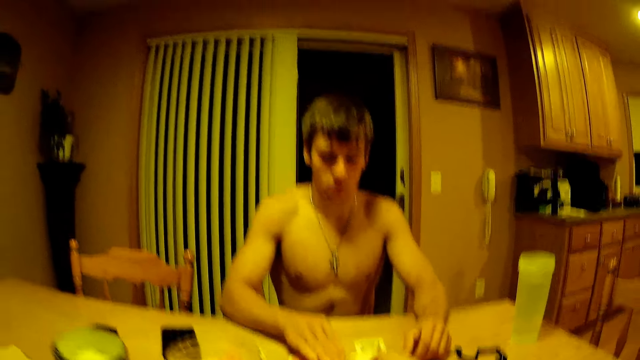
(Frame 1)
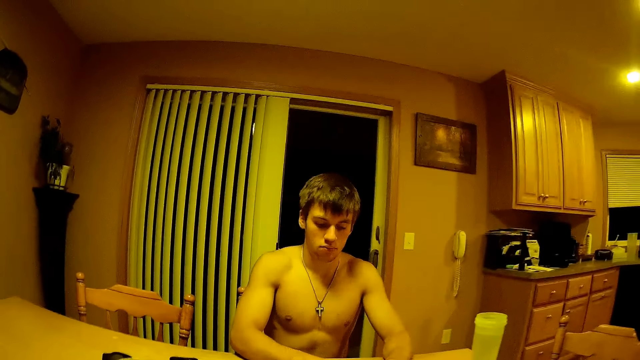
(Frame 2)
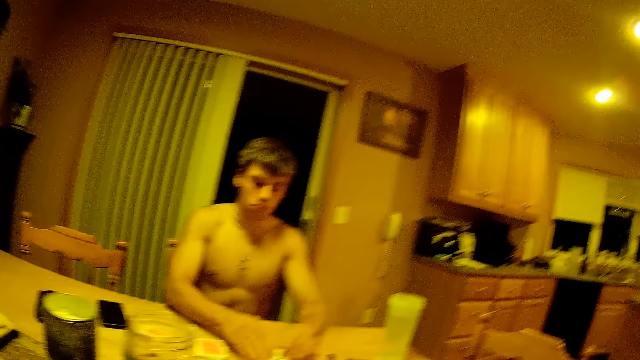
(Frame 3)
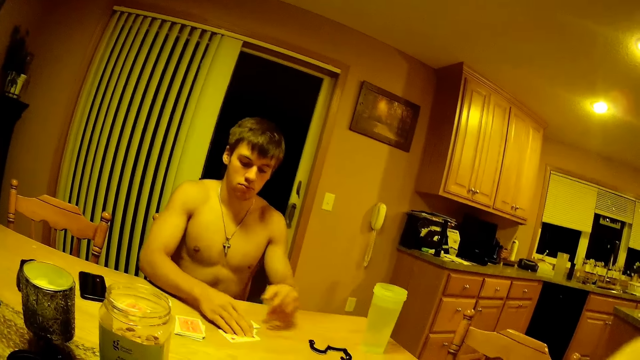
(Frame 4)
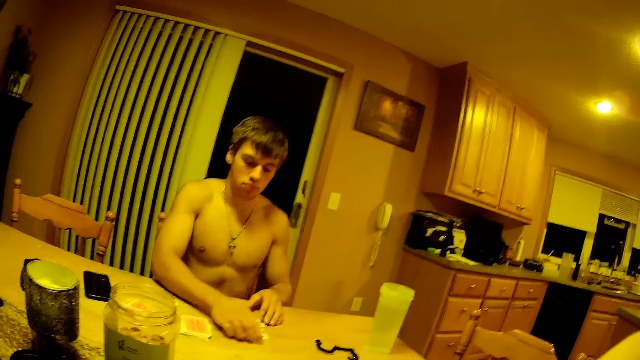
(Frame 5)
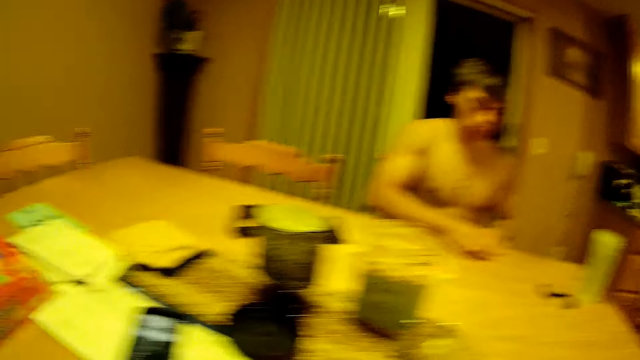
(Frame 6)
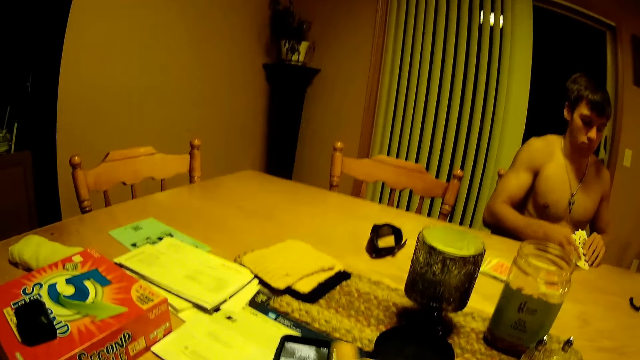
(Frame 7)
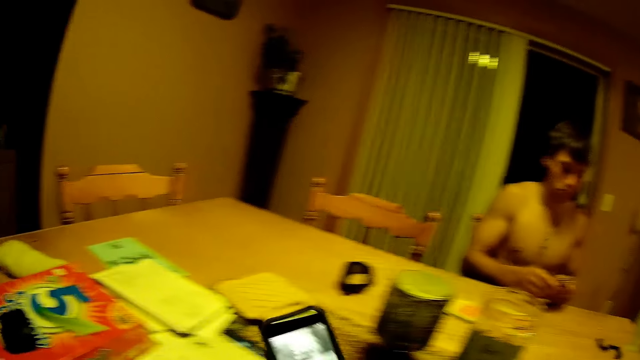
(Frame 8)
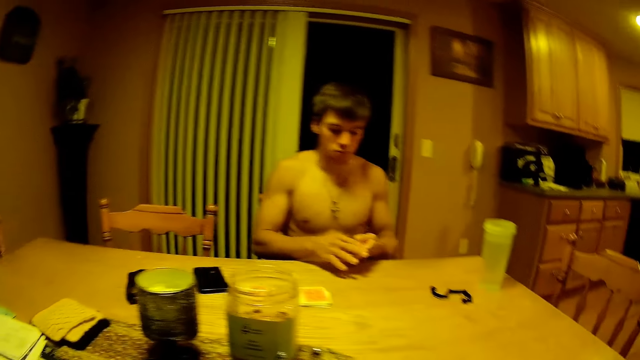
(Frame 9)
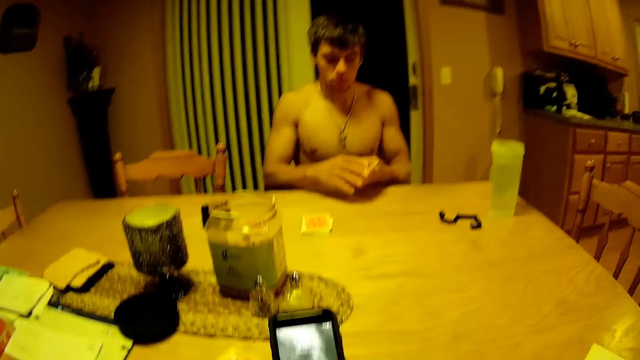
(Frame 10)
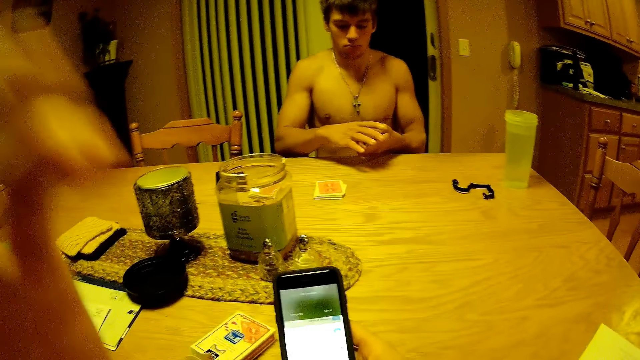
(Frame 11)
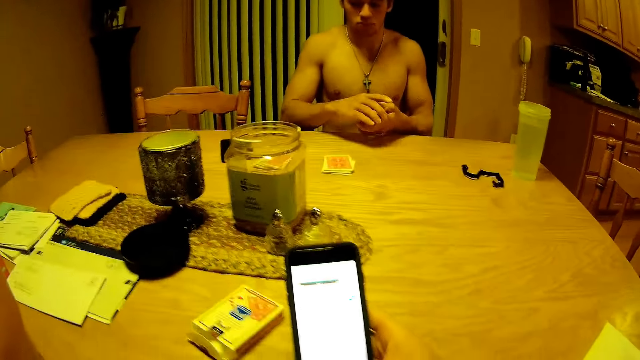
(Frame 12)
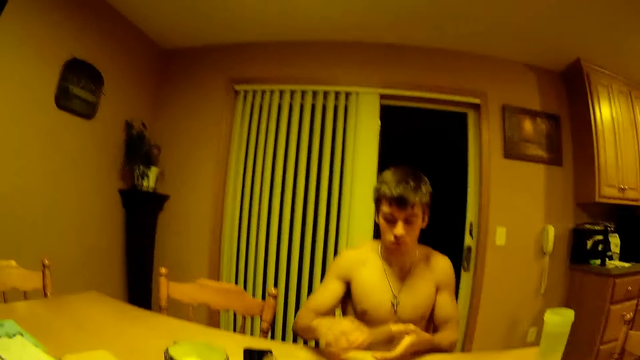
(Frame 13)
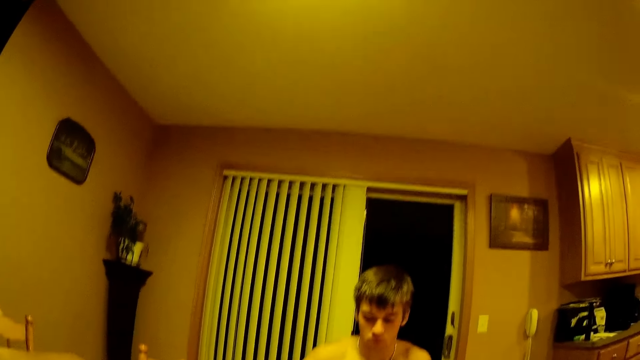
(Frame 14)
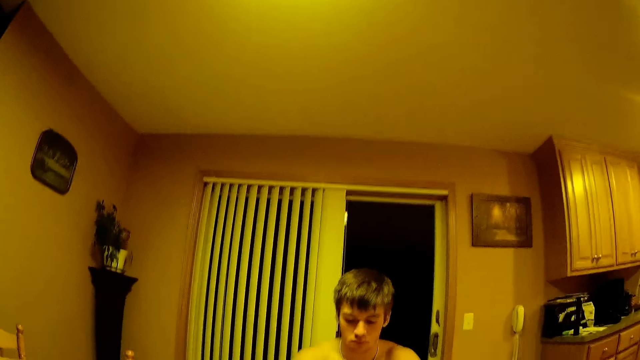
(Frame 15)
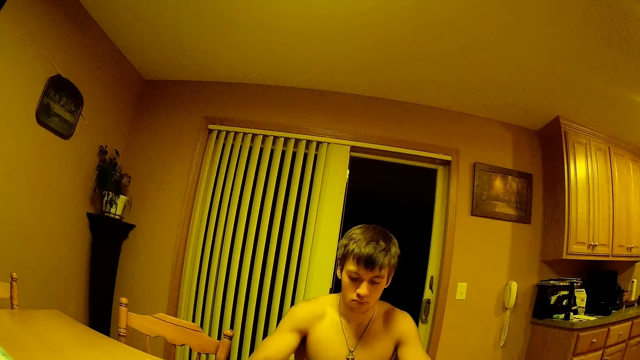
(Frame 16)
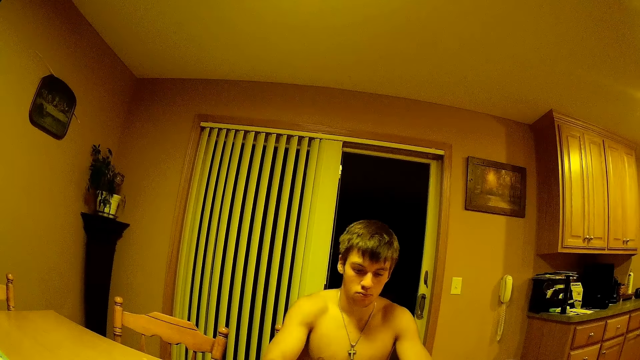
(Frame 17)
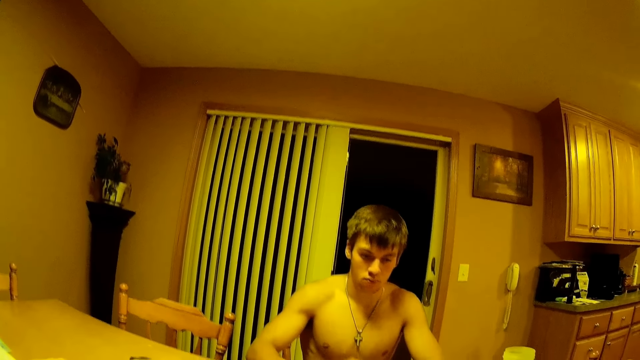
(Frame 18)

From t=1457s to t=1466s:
The camera wearer flicks and moves the card on the table towards a man. He adjusts the camera. The man takes the play cards. The camera wearer picks up his phone. He lifts his left hand towards his face and operates his phone.

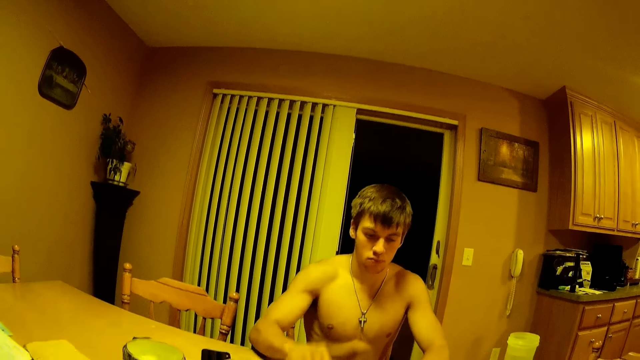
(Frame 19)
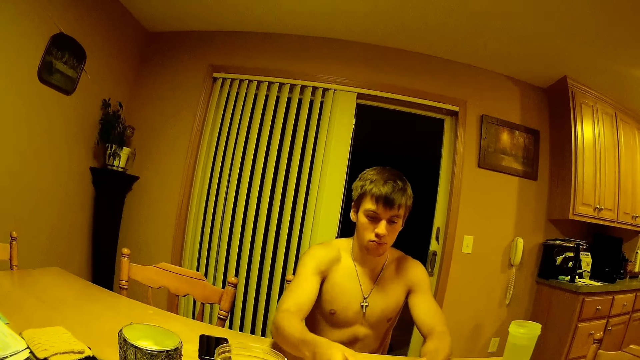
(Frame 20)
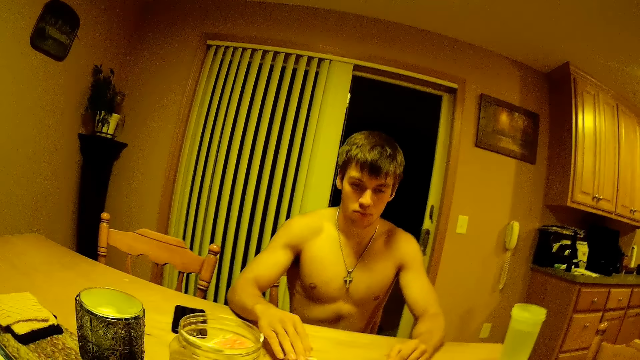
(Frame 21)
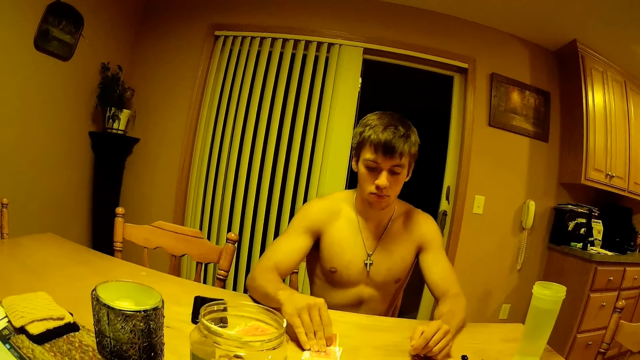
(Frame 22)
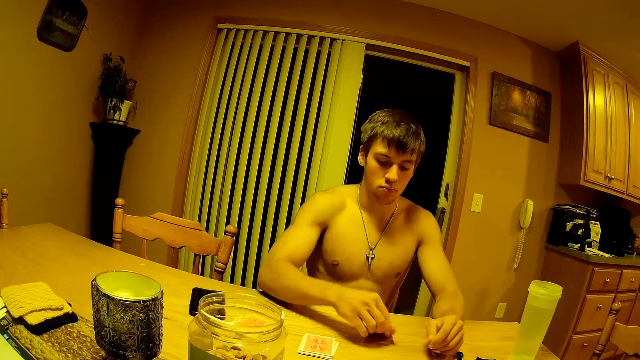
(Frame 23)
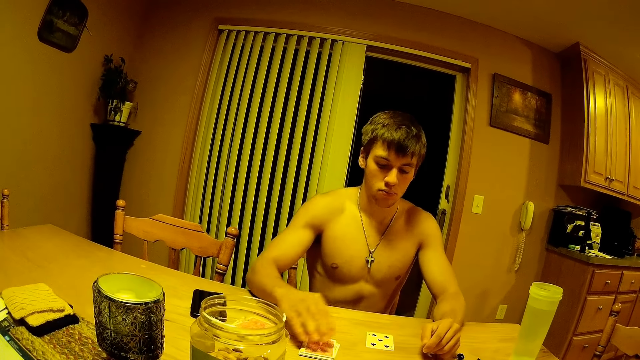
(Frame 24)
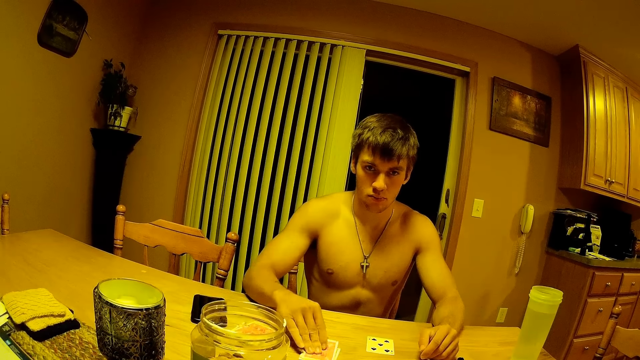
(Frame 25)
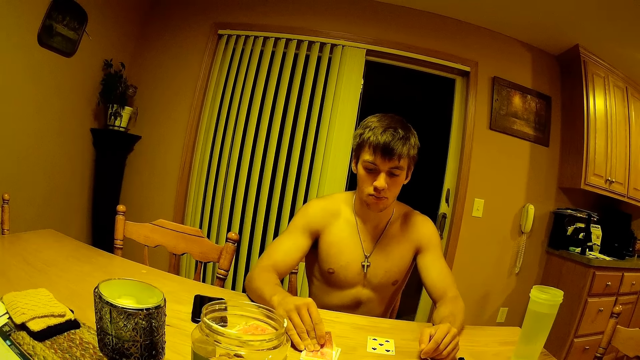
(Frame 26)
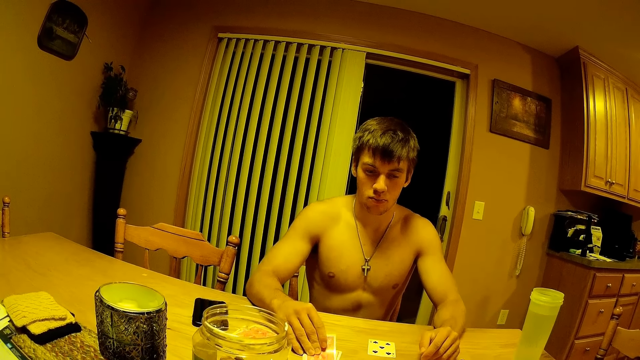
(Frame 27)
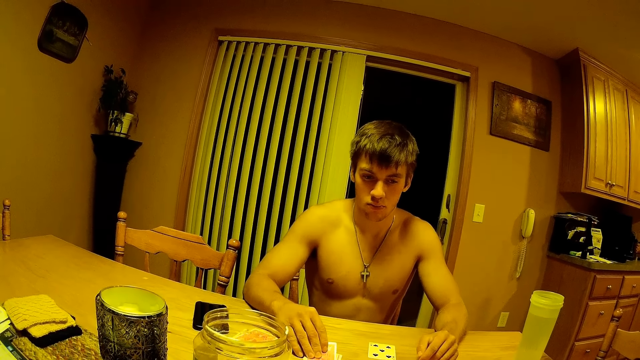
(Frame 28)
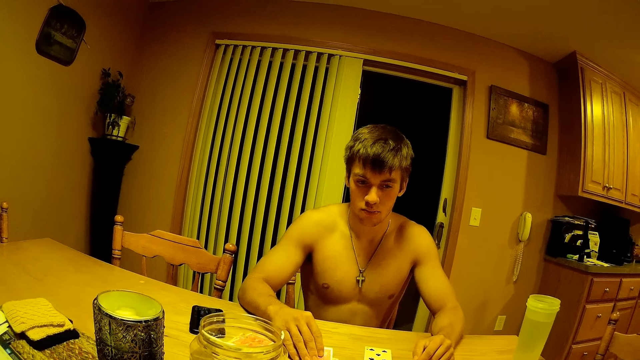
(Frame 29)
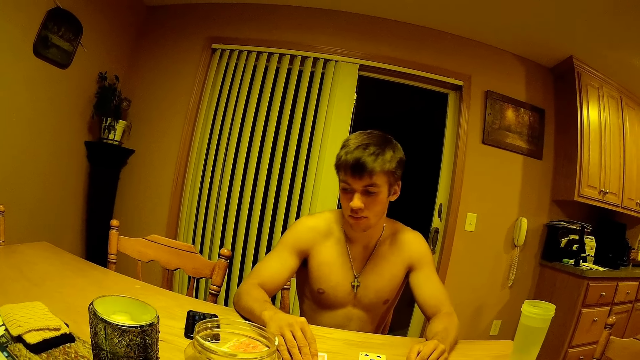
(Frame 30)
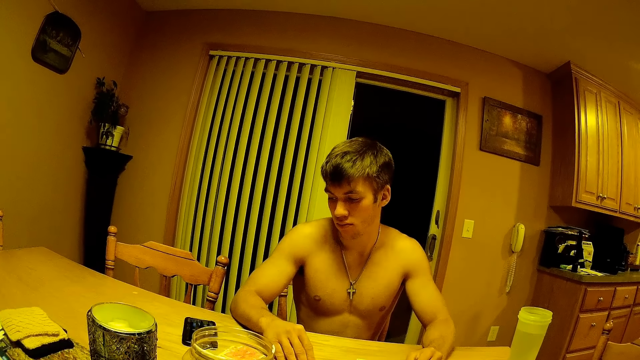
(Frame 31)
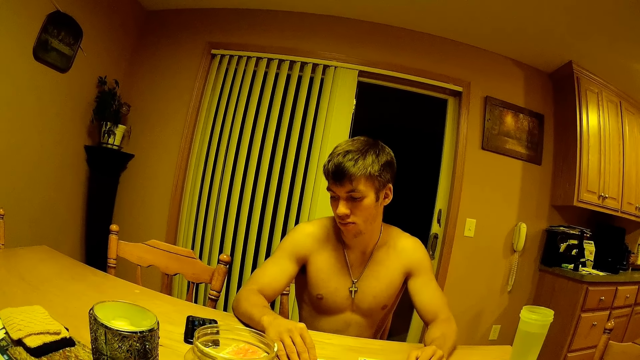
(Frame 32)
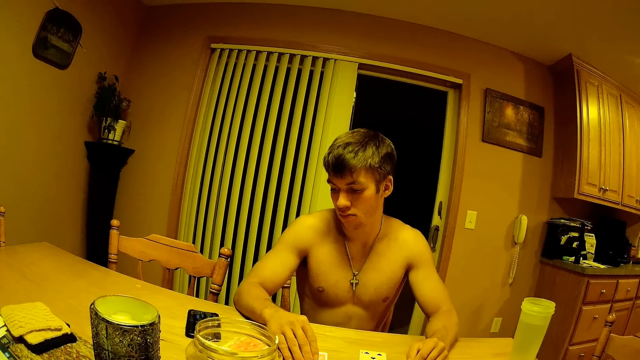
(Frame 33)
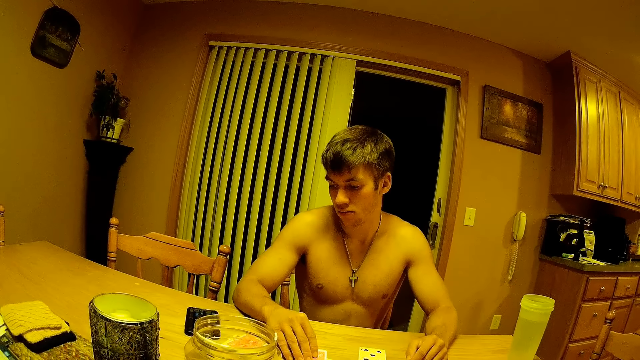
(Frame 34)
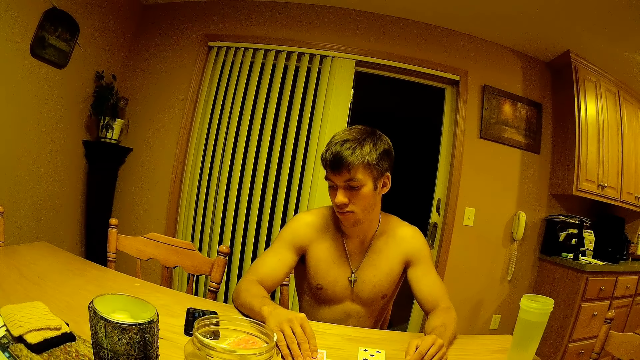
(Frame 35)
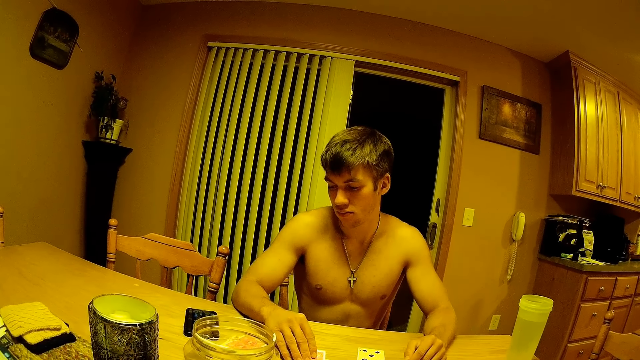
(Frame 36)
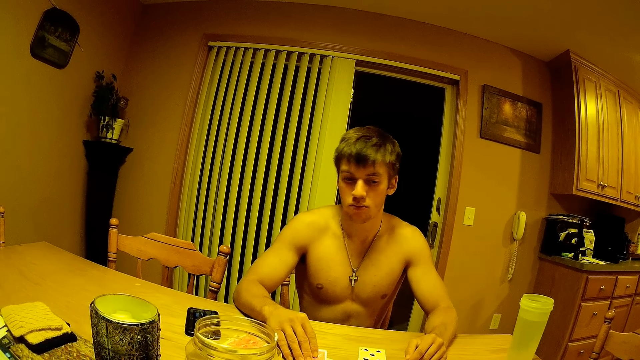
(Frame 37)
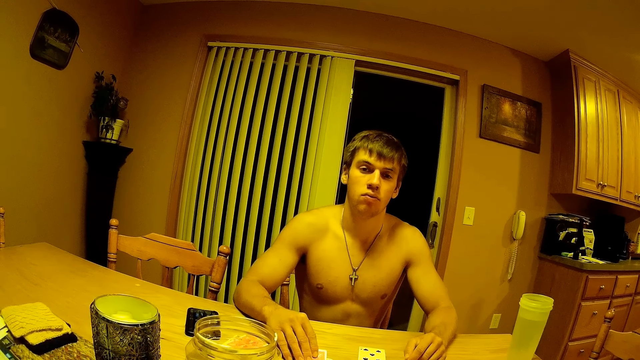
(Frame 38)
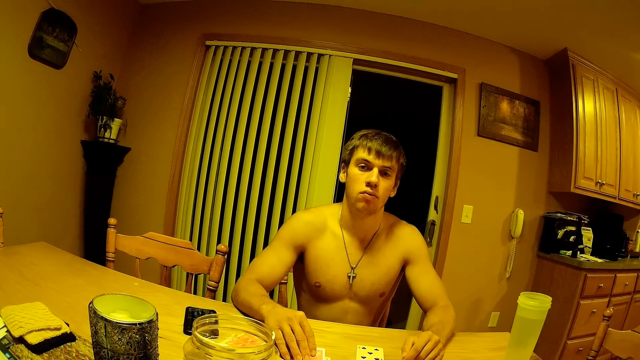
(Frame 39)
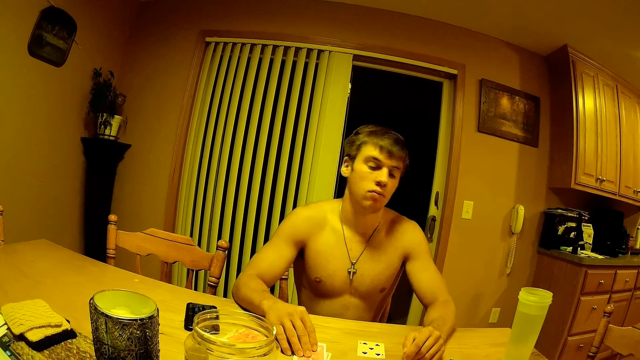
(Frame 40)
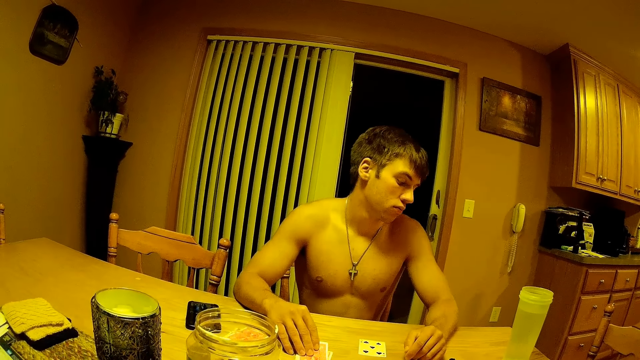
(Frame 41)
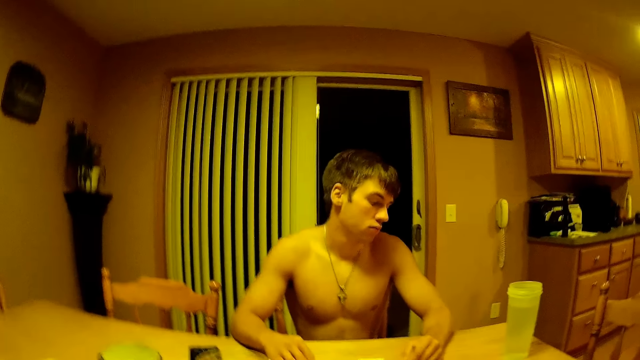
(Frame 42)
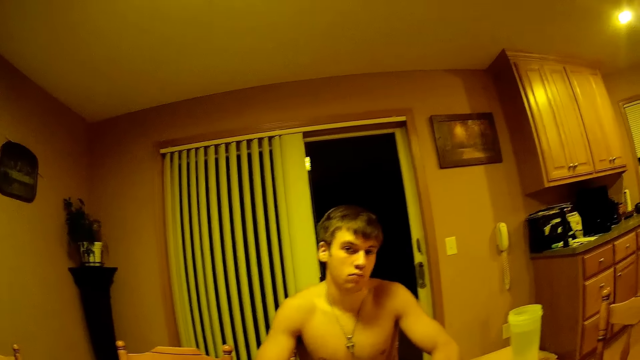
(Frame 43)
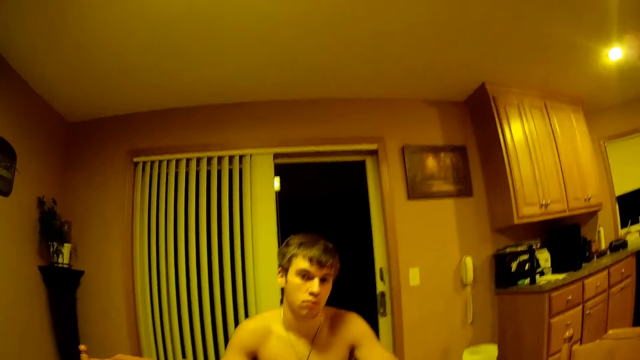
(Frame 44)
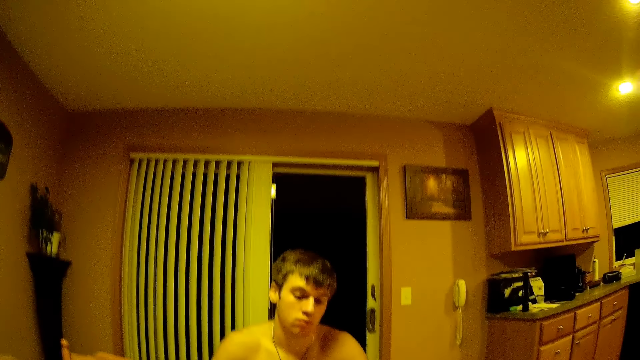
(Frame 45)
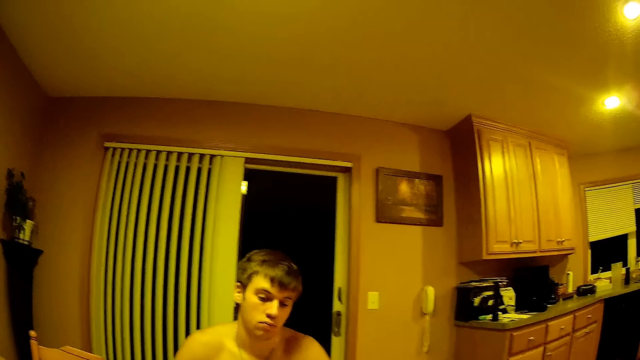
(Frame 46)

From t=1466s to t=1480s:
A man puts the play card on the table, takes the play card, looks aside, looks at the camera wearer and looks down.
